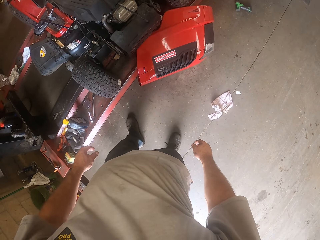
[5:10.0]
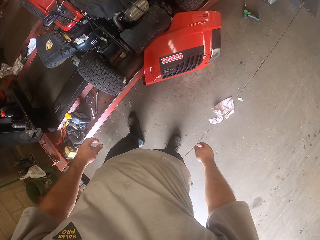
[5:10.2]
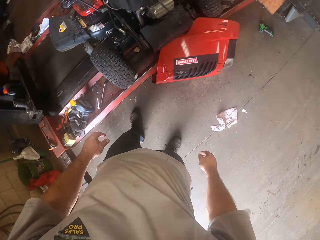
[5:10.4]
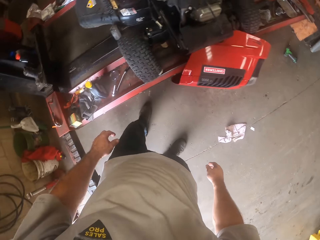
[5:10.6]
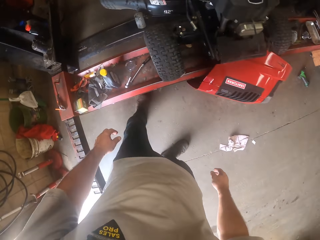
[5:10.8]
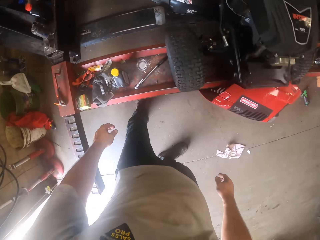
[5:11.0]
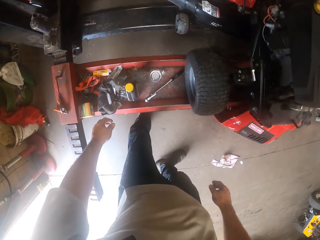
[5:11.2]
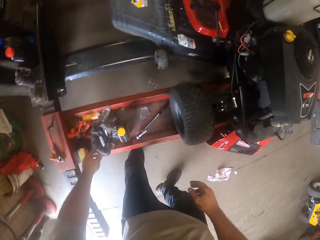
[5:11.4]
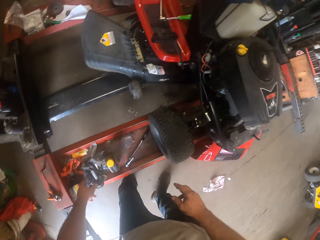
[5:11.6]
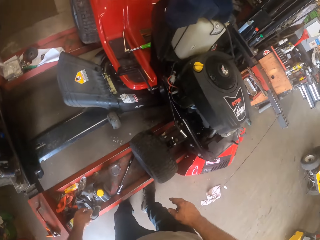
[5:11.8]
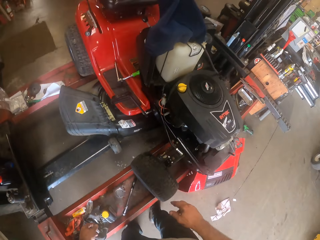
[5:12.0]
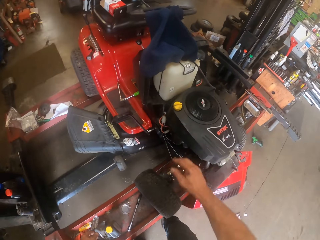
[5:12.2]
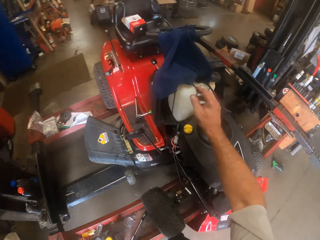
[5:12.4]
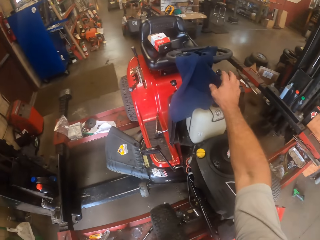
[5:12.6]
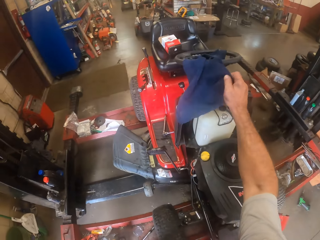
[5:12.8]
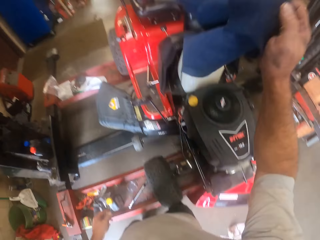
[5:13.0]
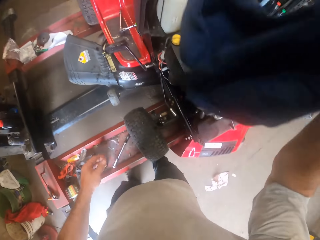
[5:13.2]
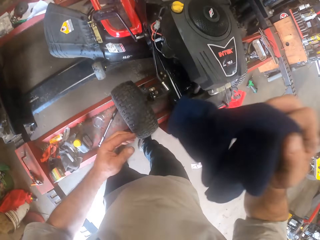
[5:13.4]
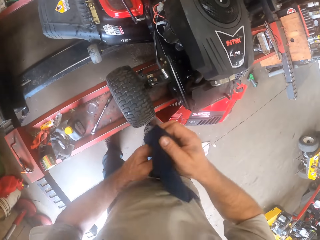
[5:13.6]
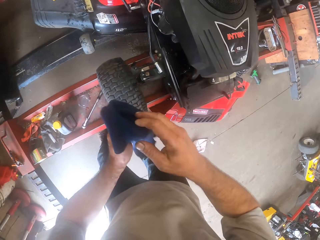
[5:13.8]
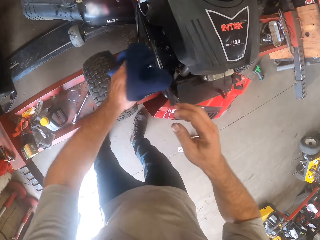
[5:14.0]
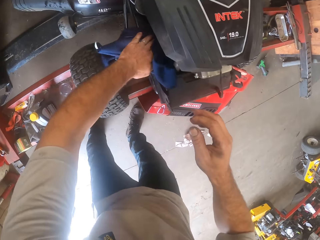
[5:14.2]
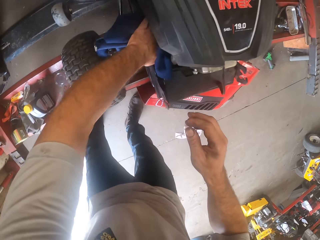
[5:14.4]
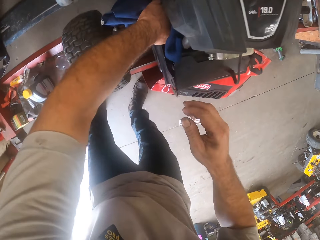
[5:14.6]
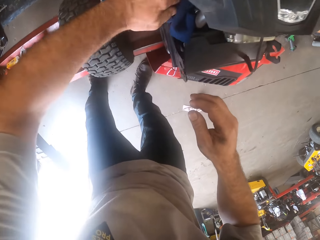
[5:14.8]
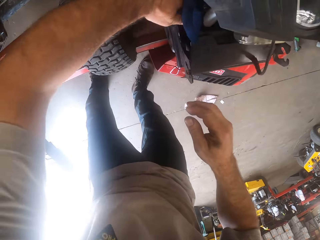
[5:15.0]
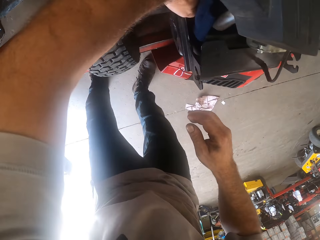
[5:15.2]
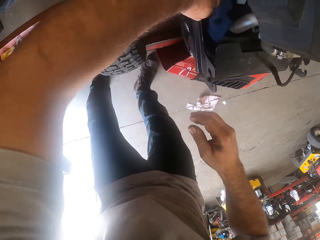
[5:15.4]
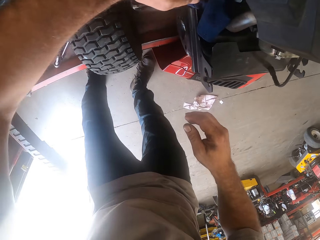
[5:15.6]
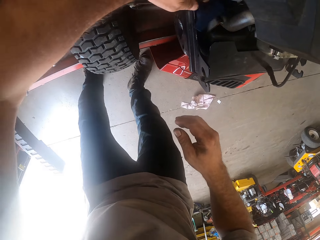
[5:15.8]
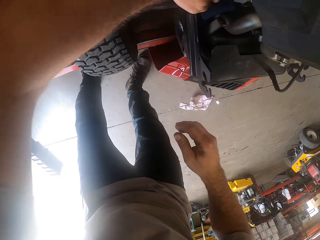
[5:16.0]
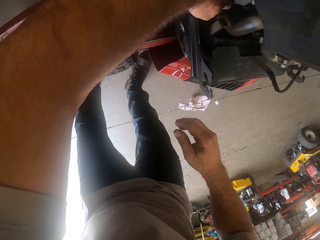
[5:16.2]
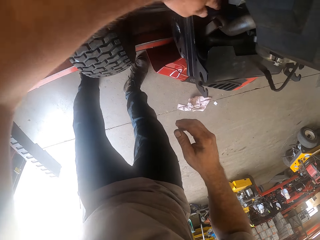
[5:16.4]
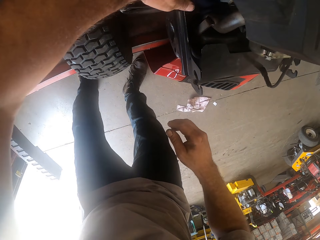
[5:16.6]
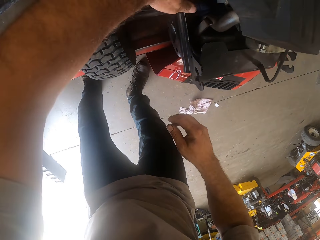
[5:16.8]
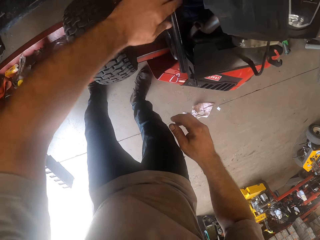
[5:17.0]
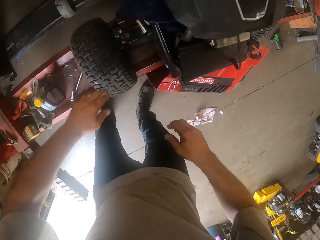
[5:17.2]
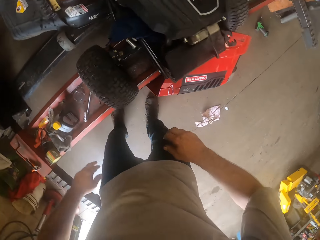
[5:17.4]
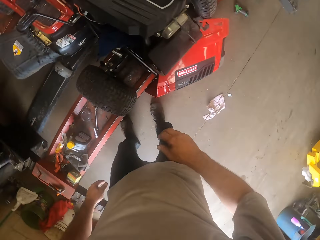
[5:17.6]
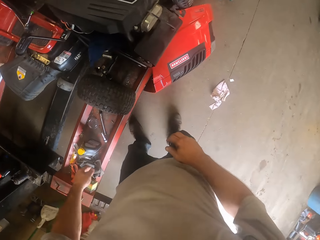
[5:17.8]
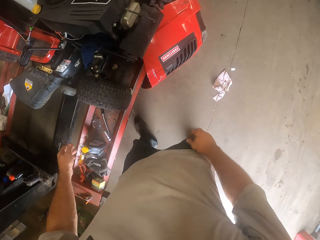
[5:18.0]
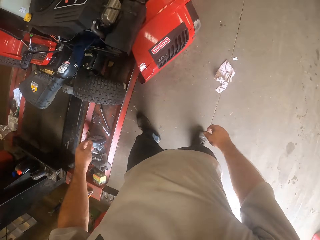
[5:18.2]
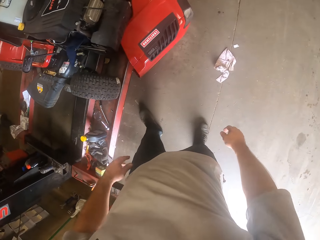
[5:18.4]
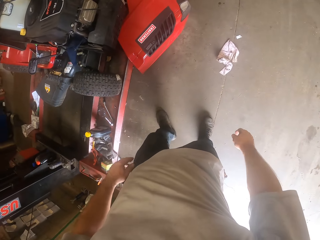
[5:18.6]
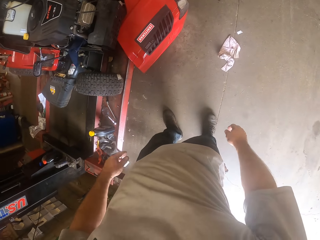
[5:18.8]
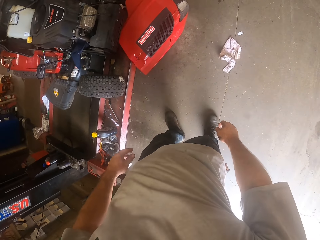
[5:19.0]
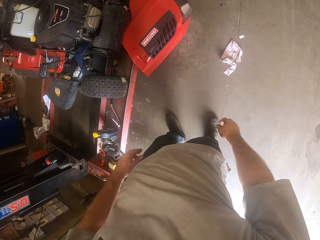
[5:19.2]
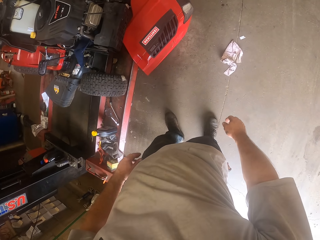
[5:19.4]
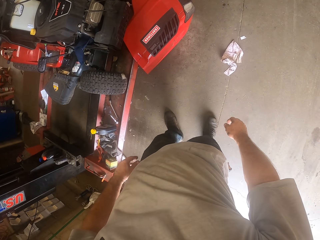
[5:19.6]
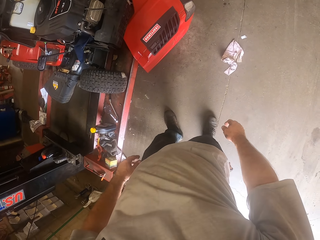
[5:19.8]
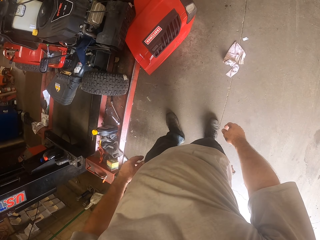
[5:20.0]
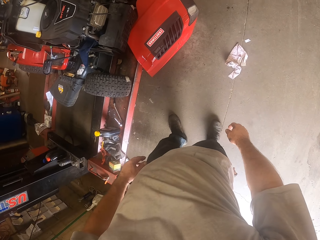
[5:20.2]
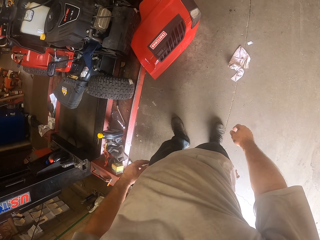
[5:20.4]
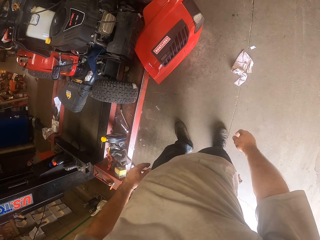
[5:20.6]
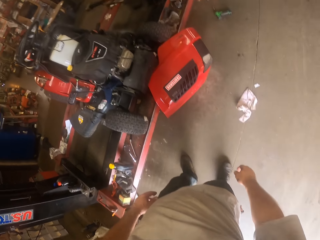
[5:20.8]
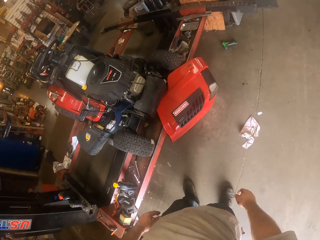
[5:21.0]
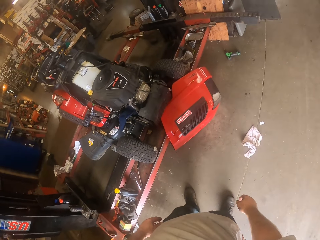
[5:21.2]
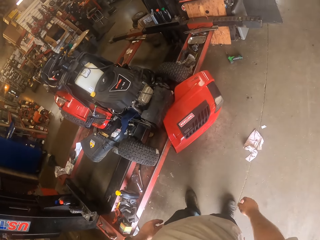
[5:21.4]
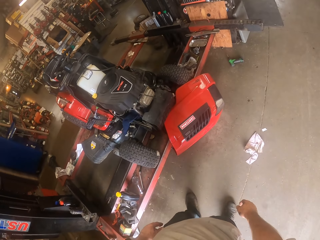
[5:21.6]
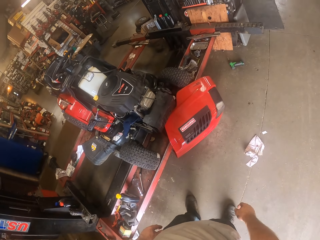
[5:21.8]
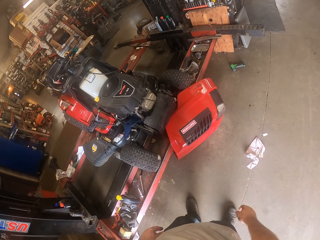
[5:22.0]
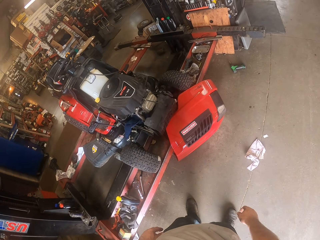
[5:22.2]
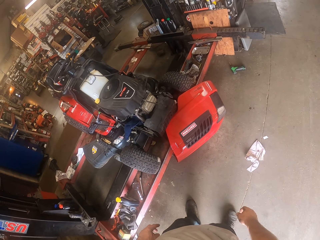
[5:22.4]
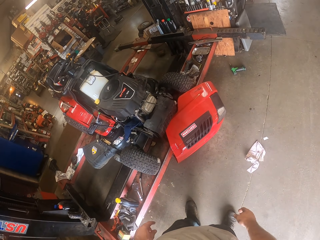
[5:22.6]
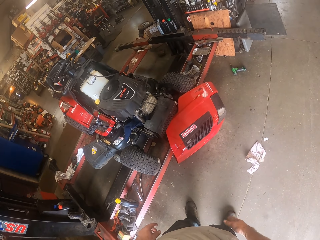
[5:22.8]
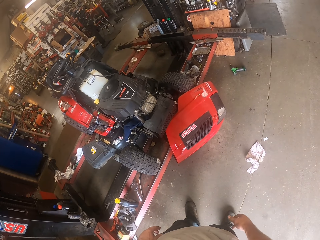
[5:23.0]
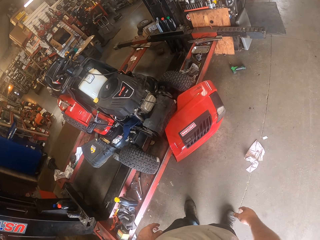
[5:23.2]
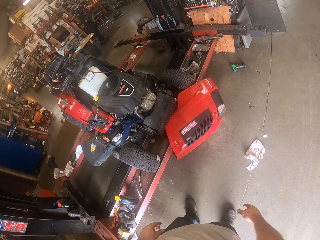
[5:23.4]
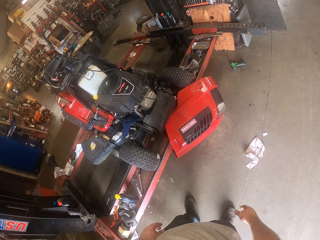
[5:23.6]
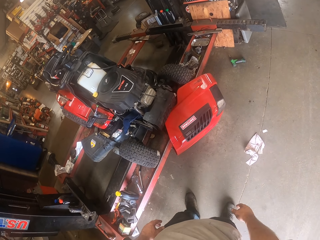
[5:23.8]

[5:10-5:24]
The camera wearer looks at the lawn mower. He turns left and bends. He picks a cloth from the lawn mower. He moves the cloth to his left hand. He puts the cloth in the lawn mower. He looks at the lawn mower. He moves his head.

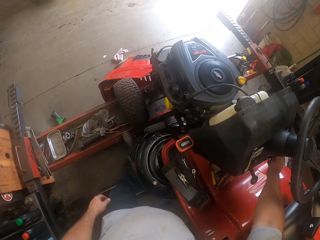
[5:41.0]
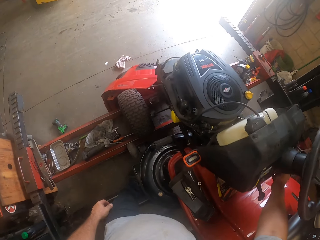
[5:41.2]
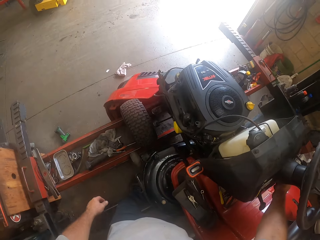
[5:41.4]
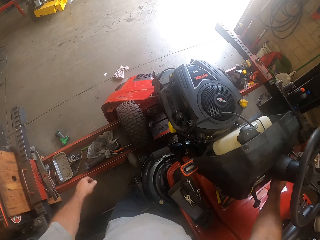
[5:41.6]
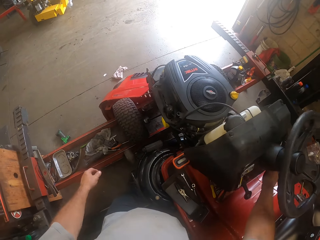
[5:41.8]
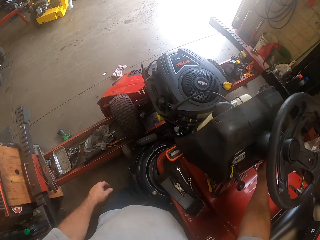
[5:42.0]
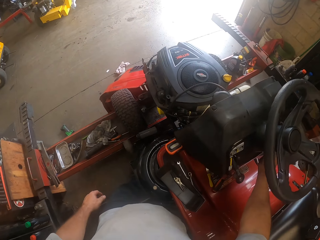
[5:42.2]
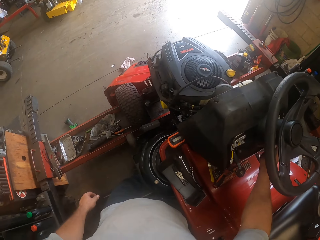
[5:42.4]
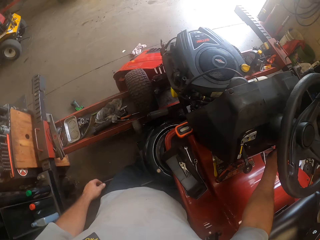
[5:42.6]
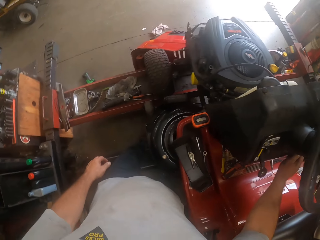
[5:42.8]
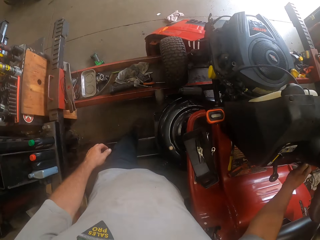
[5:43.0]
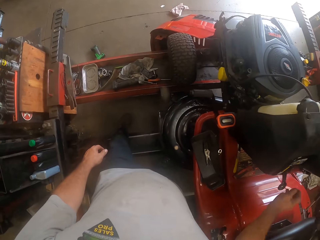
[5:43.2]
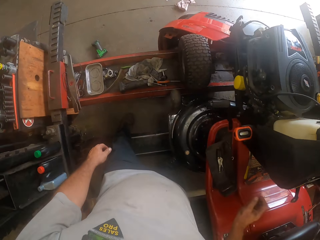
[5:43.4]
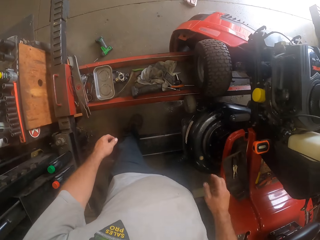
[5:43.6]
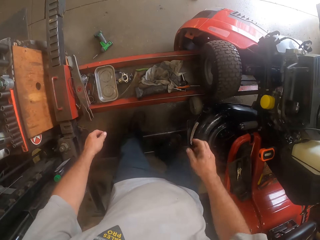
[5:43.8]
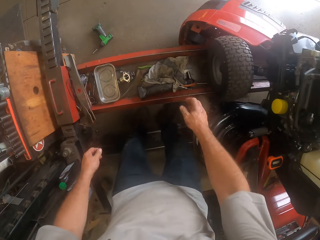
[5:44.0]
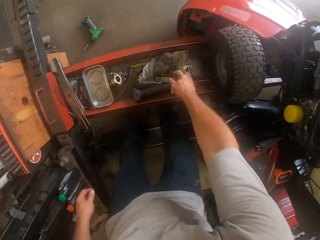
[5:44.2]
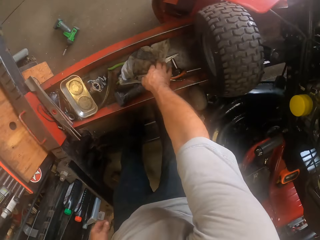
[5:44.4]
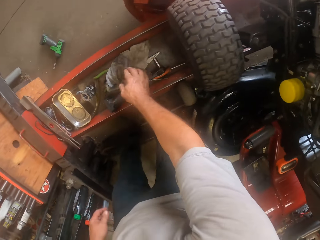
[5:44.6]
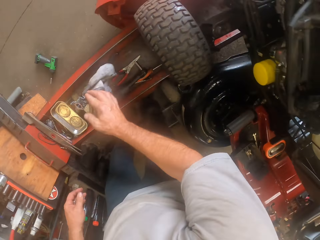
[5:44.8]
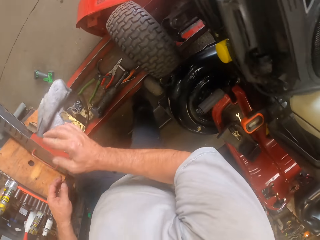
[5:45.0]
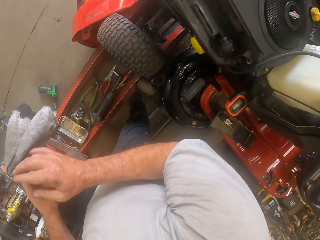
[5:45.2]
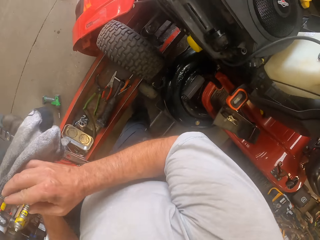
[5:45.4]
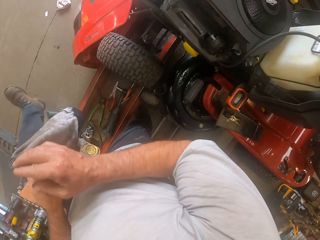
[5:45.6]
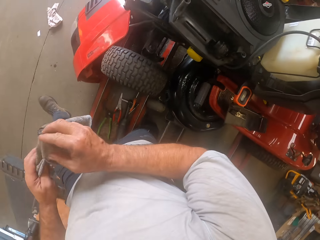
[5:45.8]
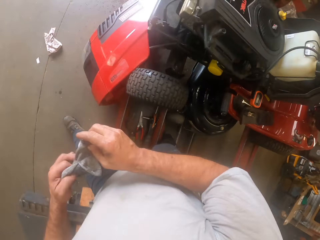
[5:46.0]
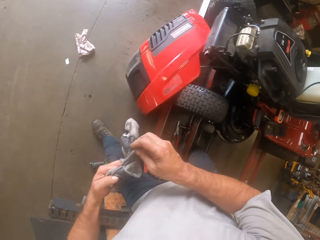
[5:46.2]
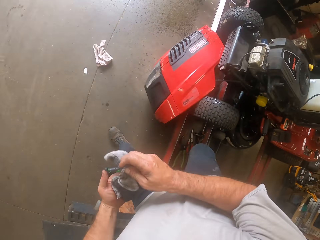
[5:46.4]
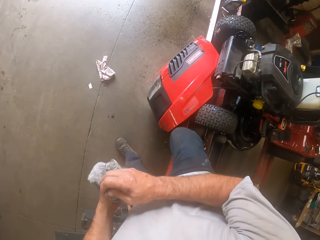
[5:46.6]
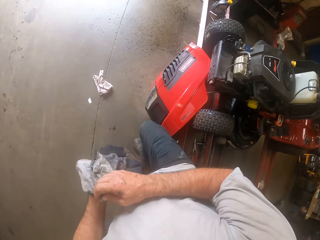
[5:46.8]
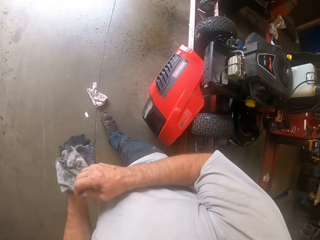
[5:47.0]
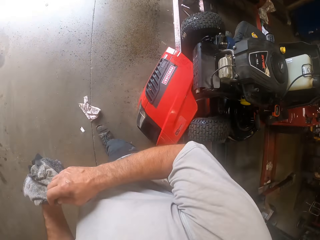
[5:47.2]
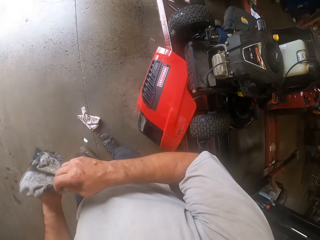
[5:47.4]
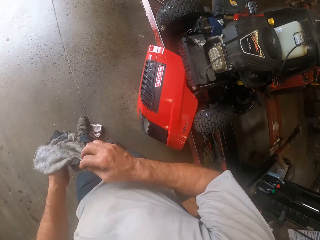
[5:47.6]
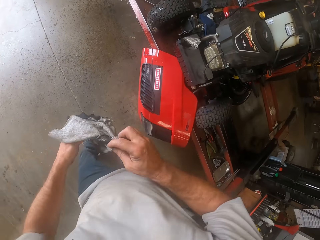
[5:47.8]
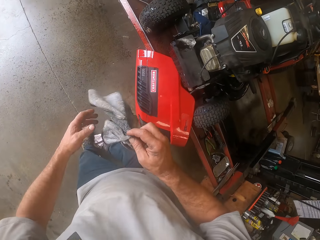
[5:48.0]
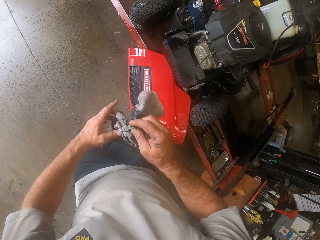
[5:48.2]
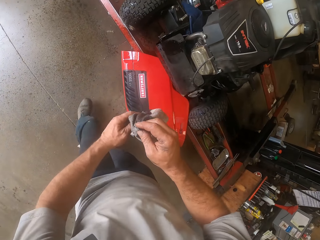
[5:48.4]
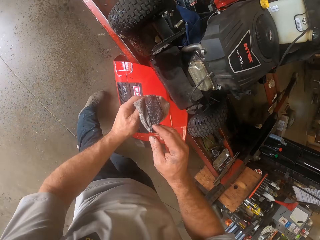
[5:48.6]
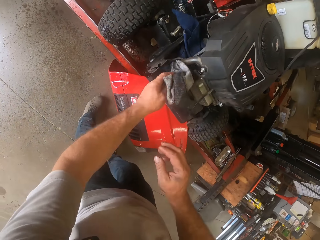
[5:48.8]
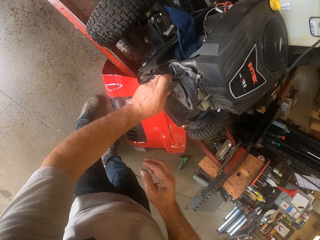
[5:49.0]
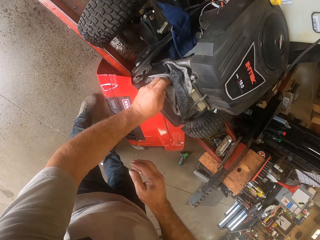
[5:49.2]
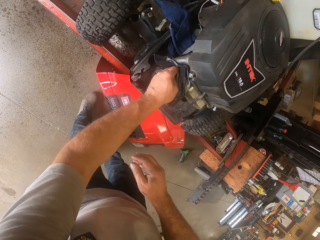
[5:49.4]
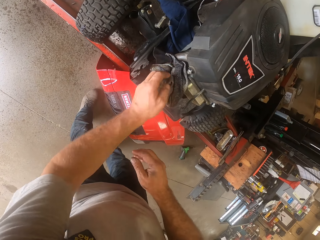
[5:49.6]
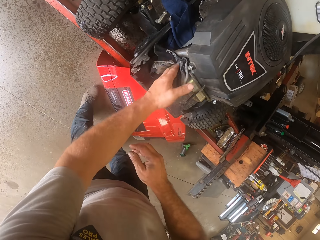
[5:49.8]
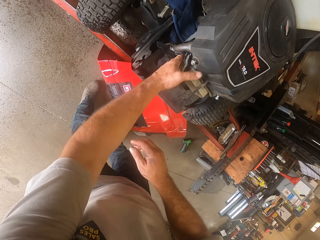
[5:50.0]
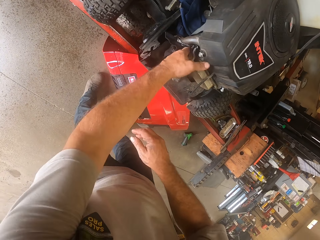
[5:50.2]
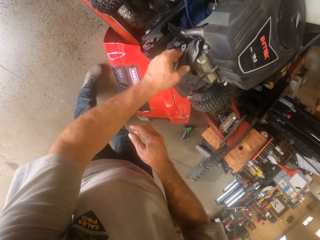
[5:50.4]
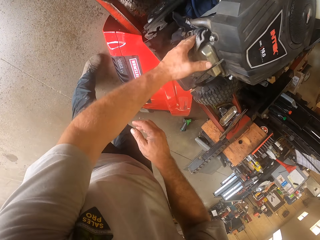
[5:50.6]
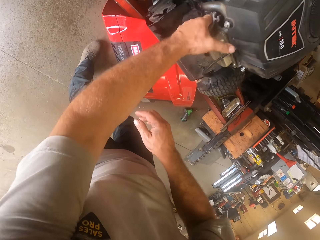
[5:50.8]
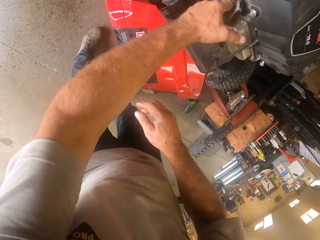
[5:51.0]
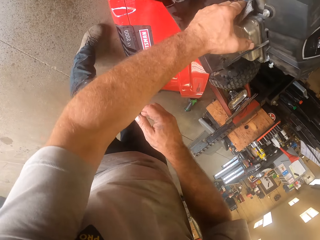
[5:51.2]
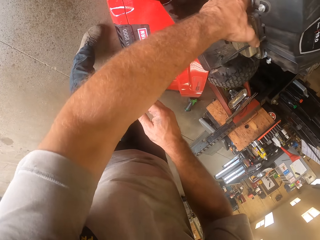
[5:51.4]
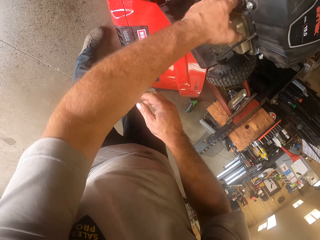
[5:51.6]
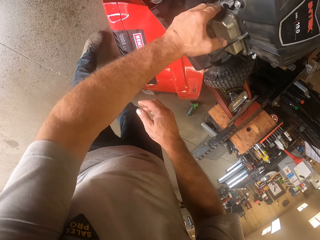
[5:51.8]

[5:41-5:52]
The camera wearer moves his head. He picks a second cloth from the workshop lift. He climbs out from the workshop lift. He walks round the workshop. He moves the cloth to his left hand. He puts the cloth in the front part of the lawn mower.
